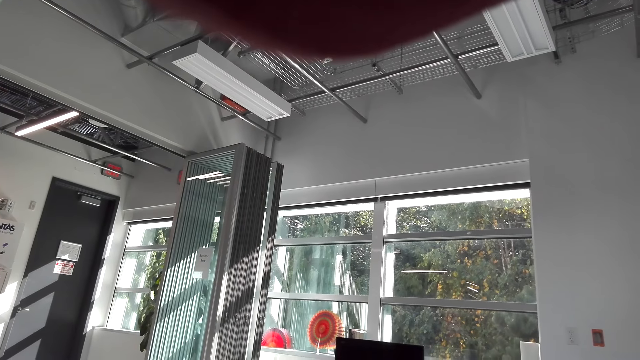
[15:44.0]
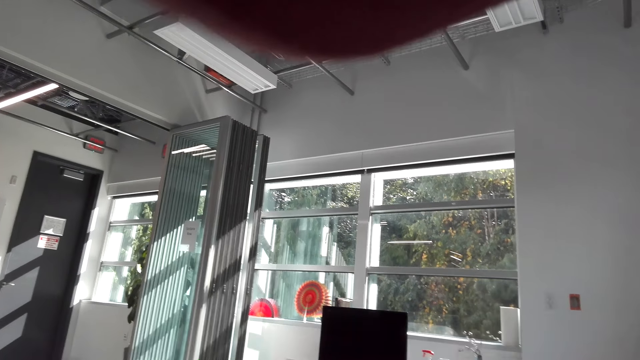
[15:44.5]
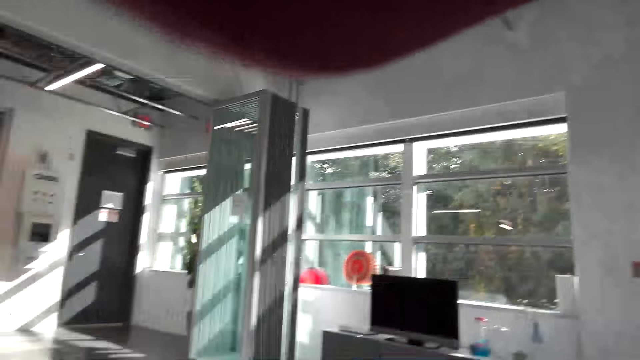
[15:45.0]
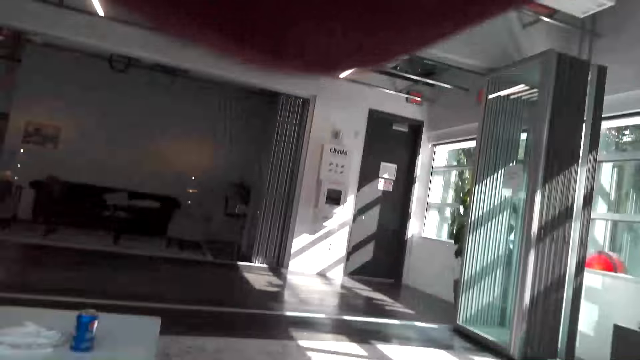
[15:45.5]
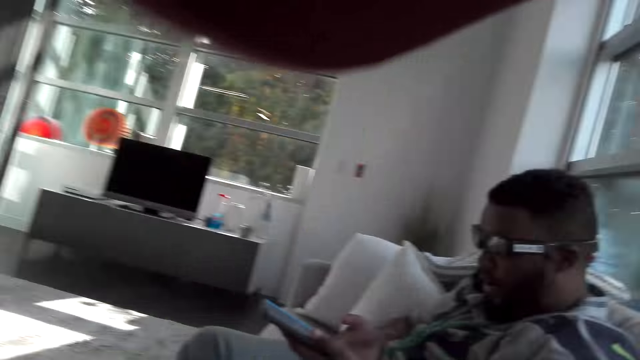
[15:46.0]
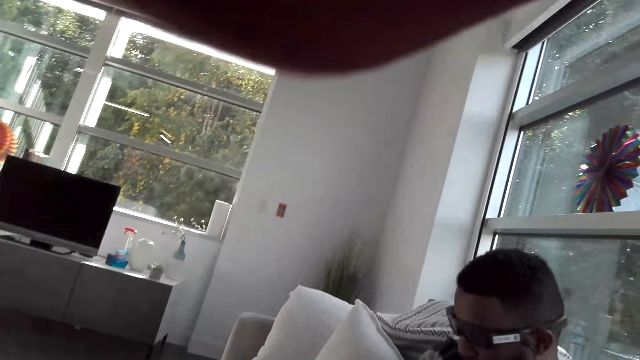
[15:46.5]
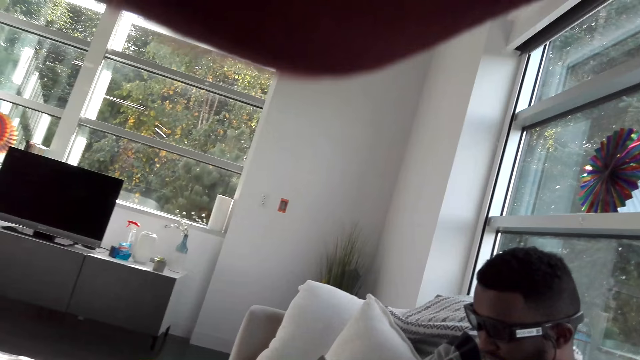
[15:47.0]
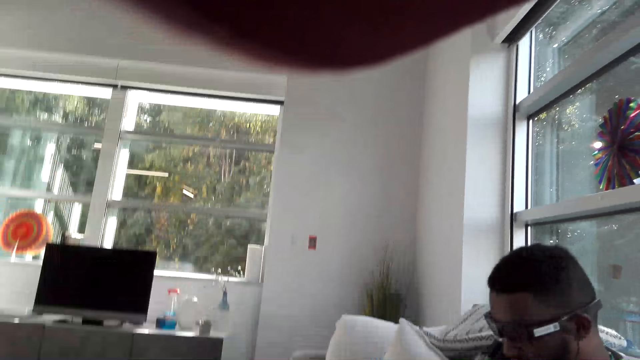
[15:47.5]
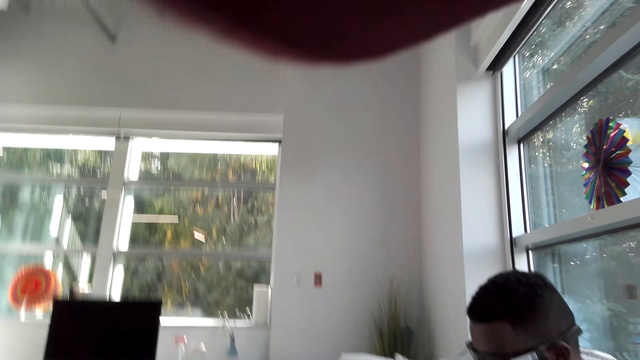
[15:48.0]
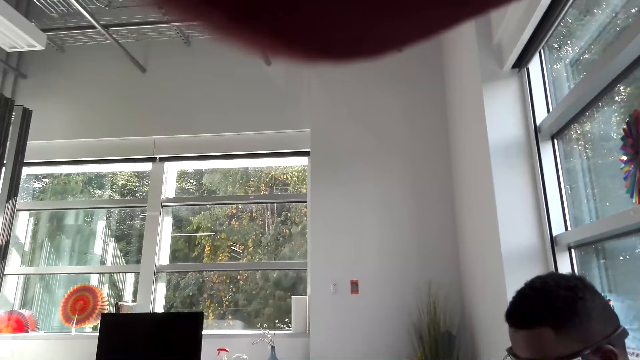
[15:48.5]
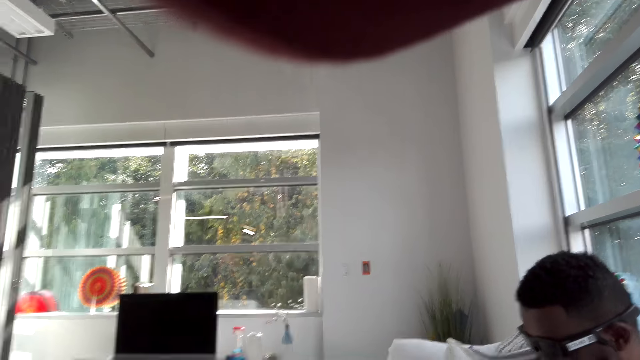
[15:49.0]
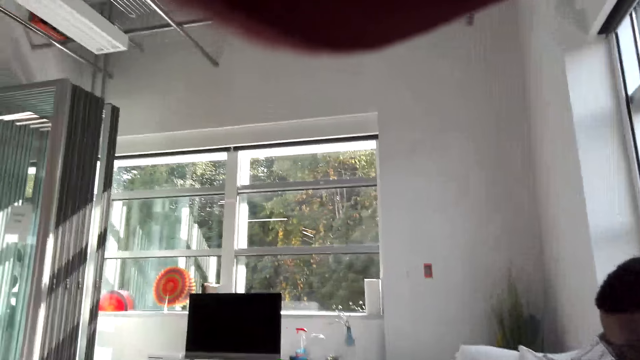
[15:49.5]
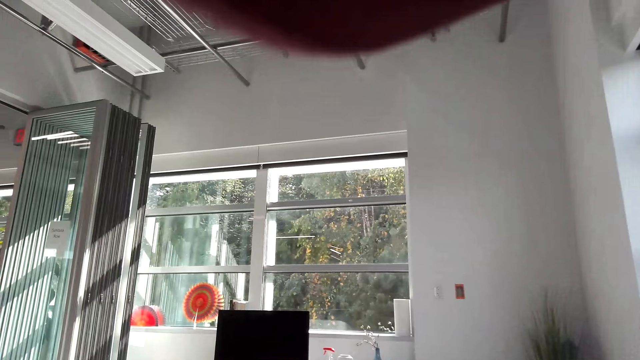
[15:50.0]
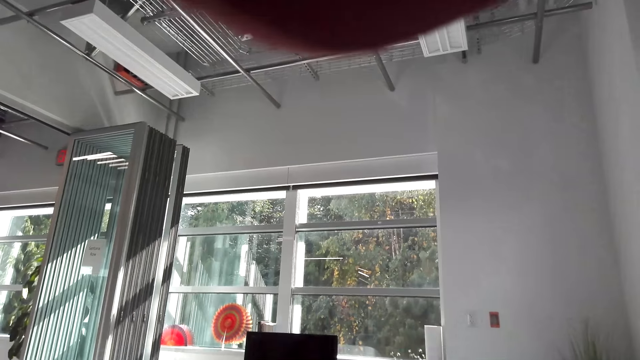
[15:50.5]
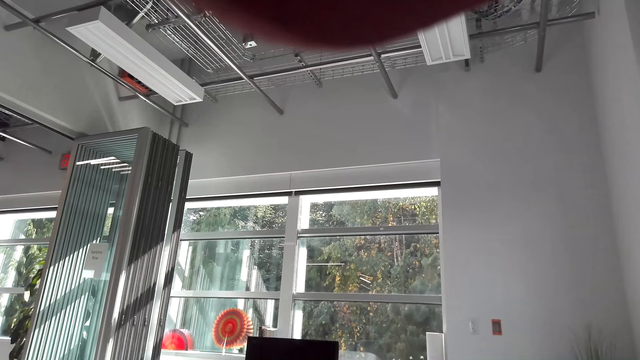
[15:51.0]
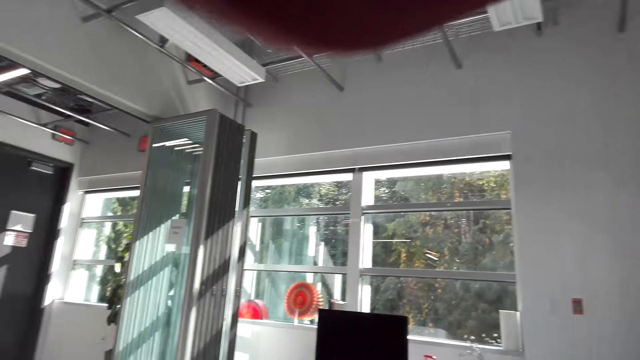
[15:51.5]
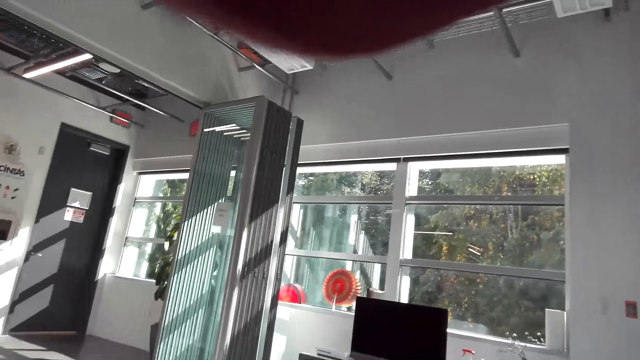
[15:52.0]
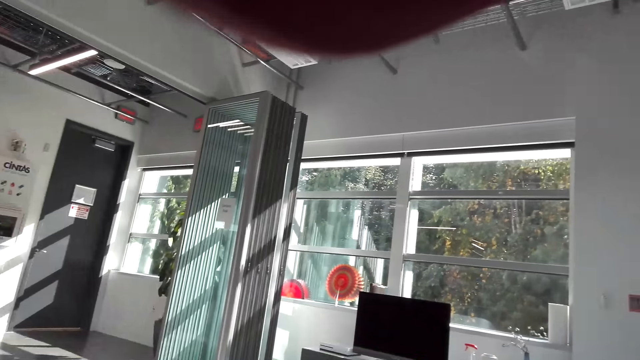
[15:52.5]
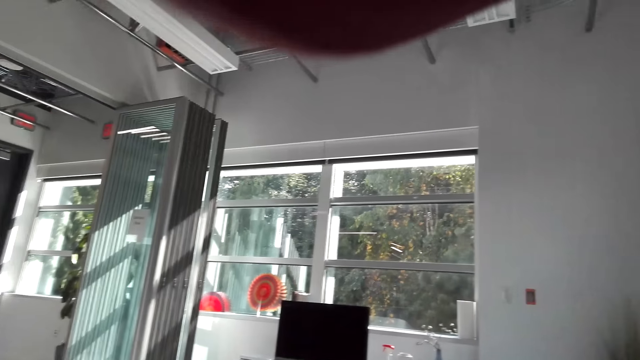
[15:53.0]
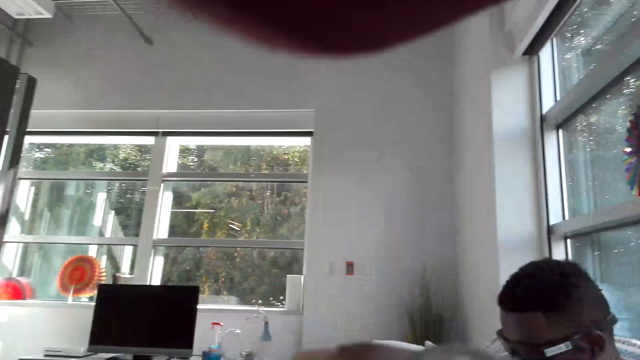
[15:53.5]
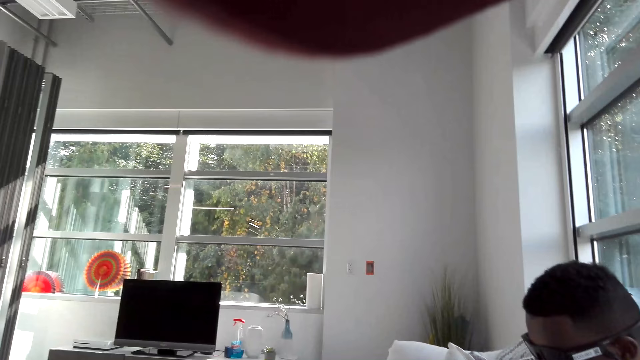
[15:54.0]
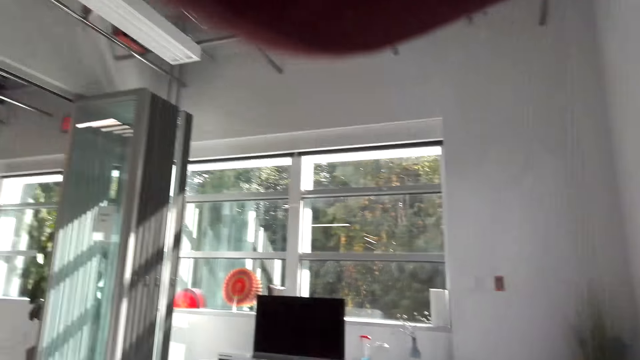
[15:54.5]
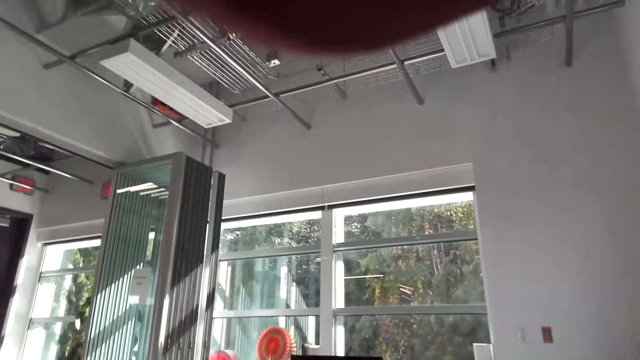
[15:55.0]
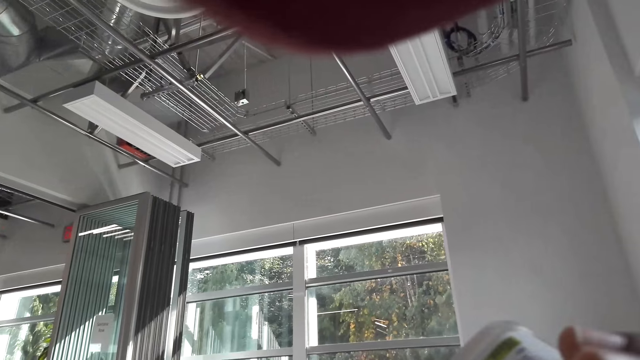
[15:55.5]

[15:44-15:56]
The camera wearer looks around.

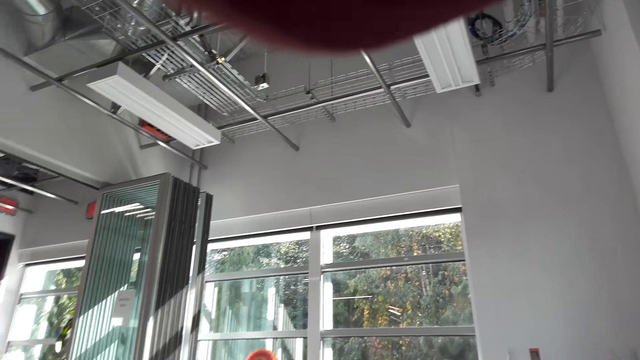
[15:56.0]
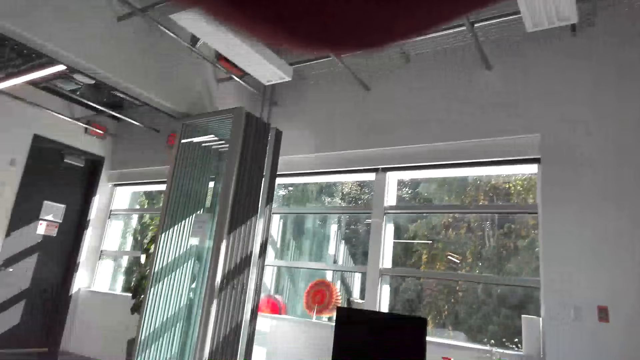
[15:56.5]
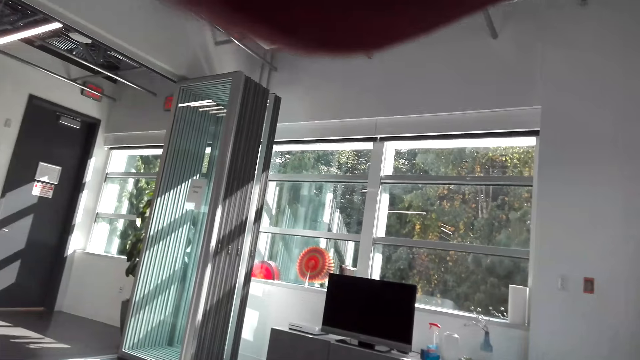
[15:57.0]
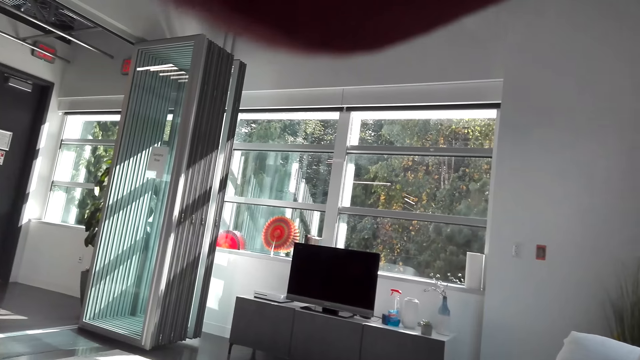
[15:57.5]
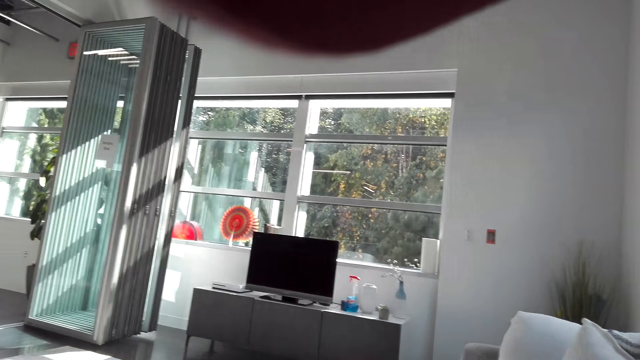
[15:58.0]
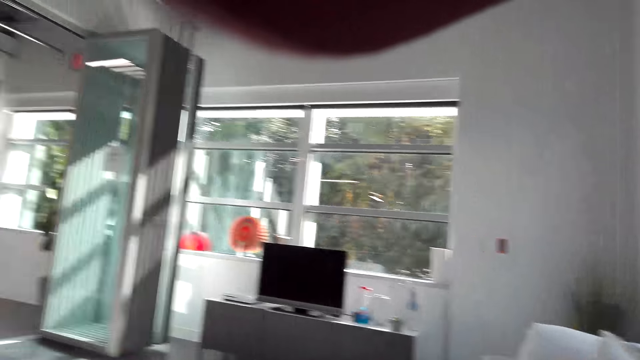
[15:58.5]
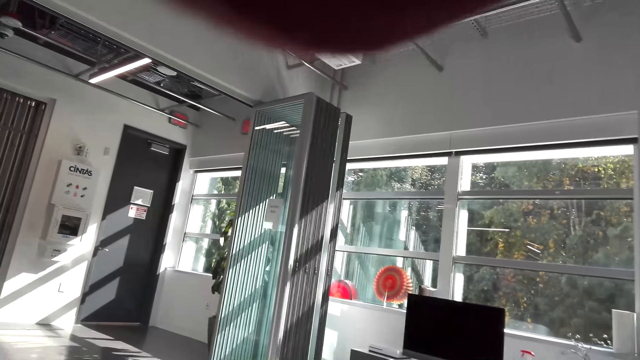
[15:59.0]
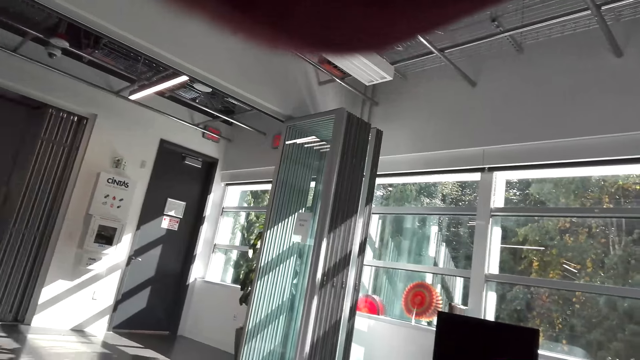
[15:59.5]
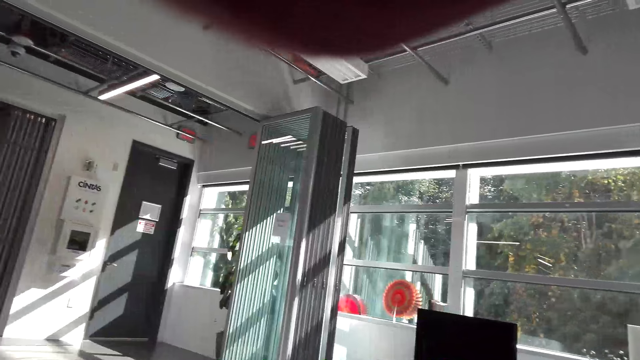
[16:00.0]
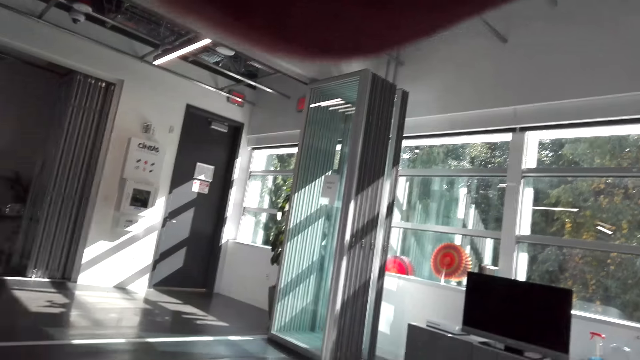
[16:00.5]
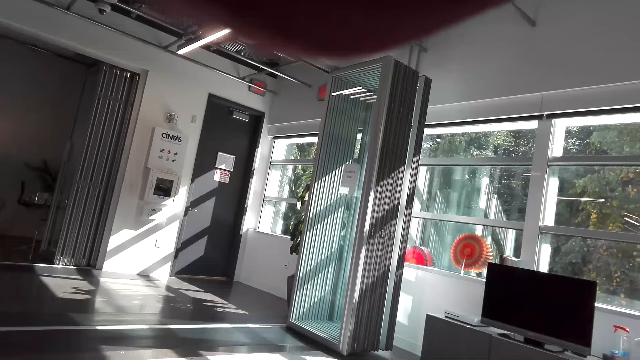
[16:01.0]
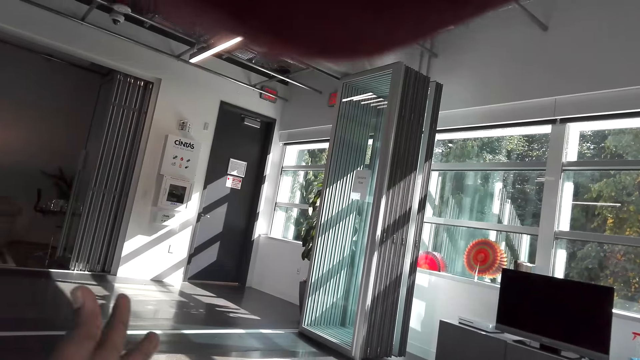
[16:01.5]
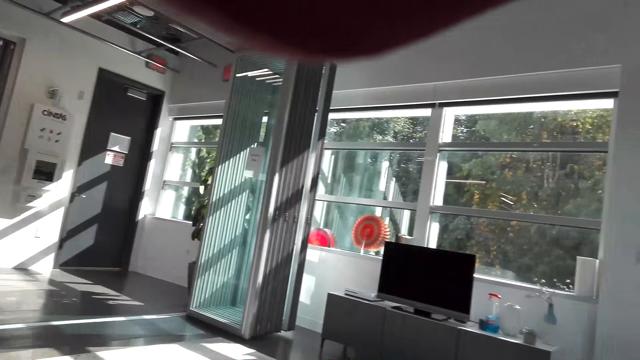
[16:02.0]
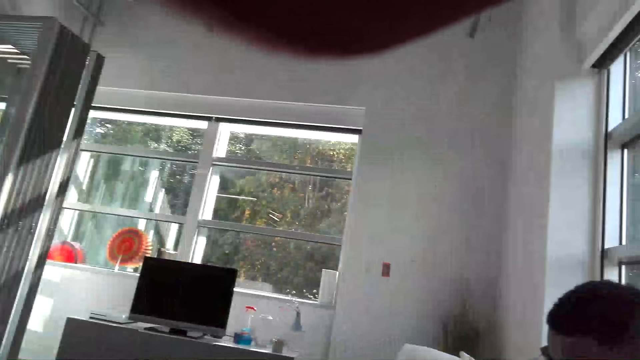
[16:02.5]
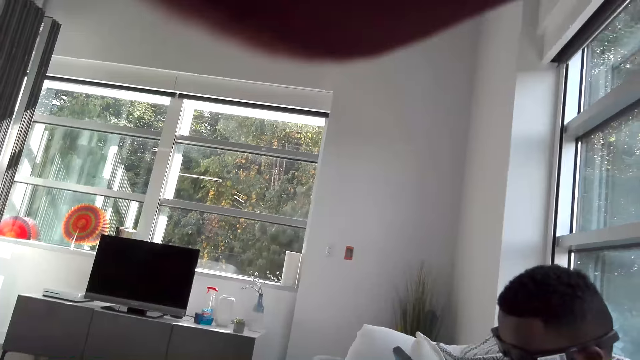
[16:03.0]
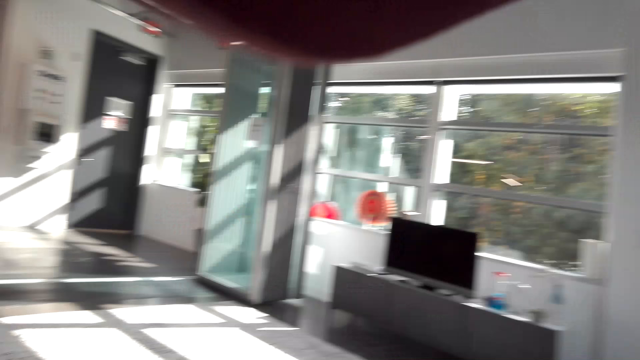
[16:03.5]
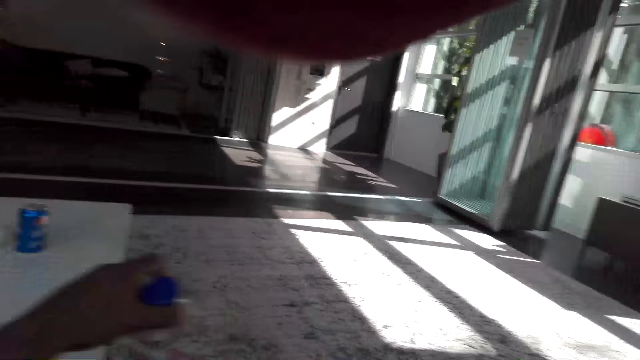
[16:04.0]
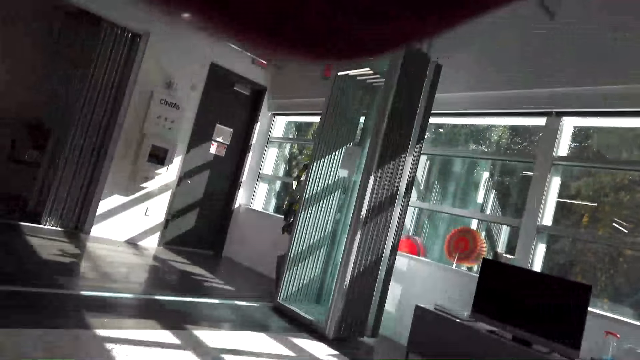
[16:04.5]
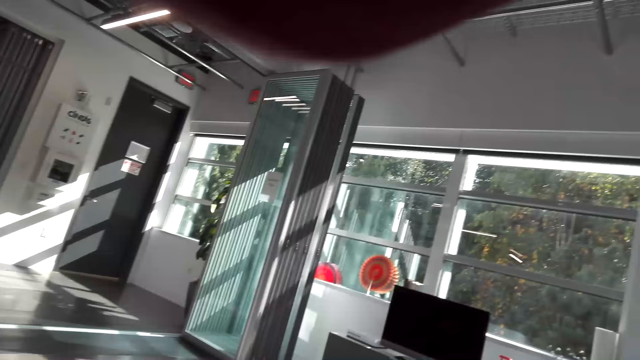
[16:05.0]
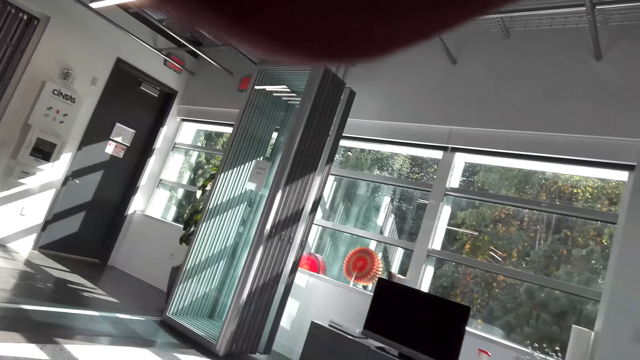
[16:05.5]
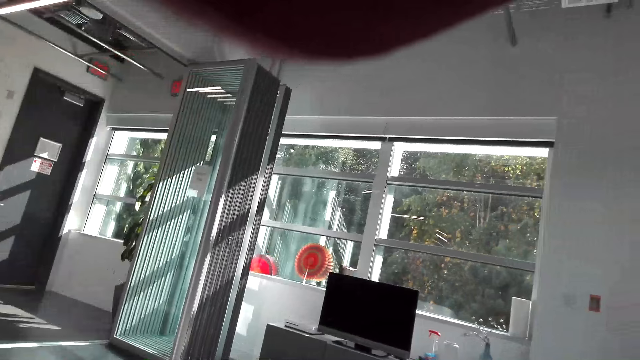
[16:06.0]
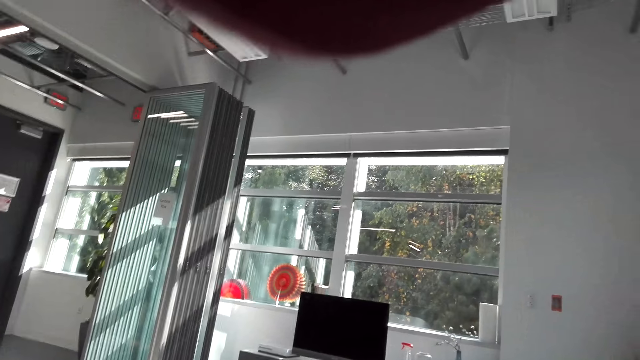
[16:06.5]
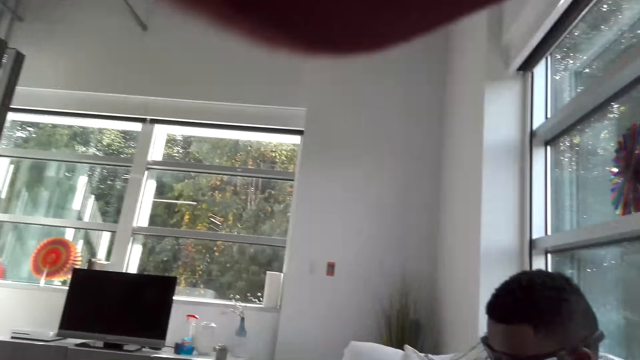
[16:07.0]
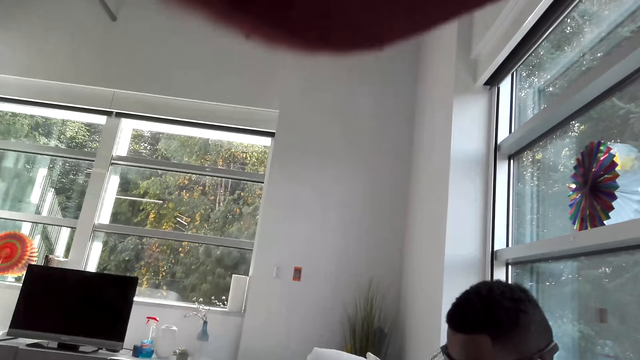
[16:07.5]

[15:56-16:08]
The camera wearer moves a hand. They look around.
